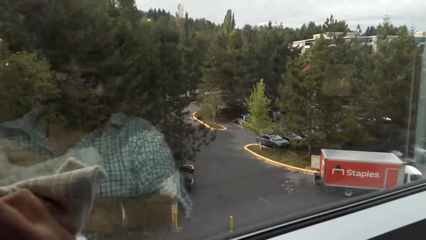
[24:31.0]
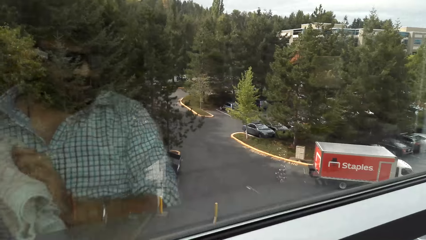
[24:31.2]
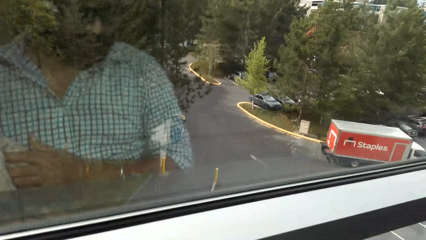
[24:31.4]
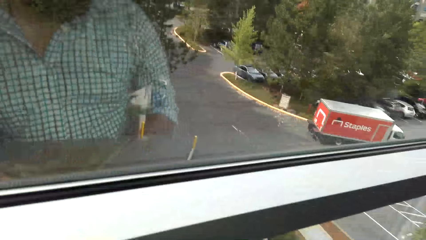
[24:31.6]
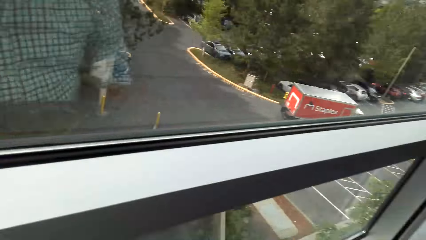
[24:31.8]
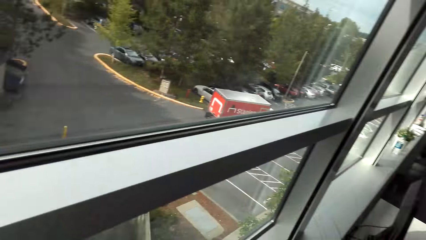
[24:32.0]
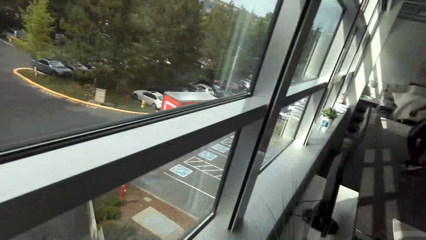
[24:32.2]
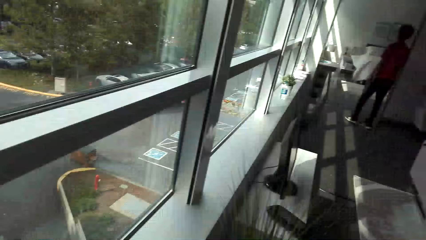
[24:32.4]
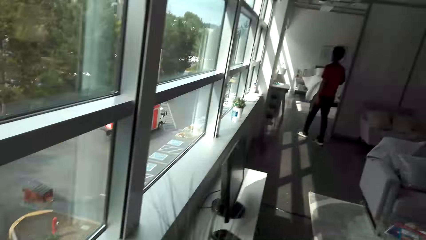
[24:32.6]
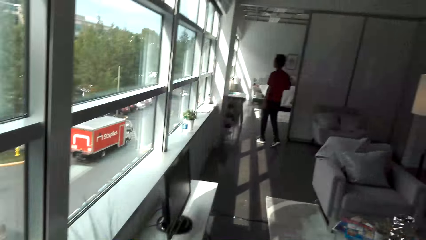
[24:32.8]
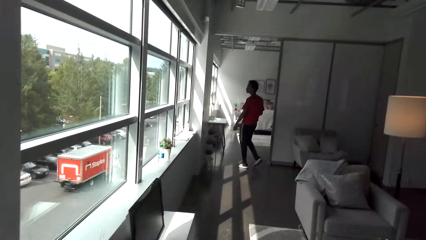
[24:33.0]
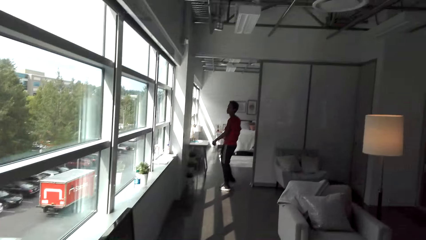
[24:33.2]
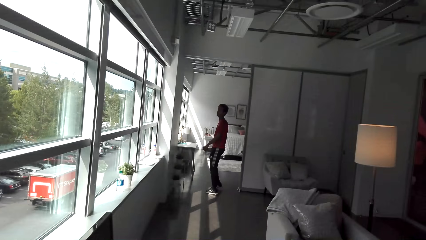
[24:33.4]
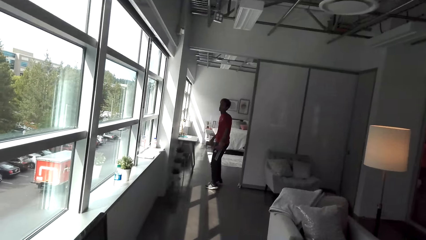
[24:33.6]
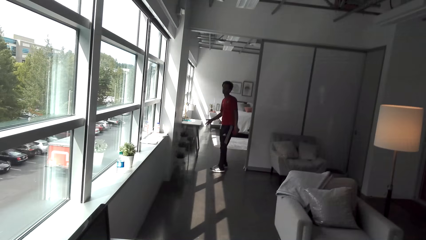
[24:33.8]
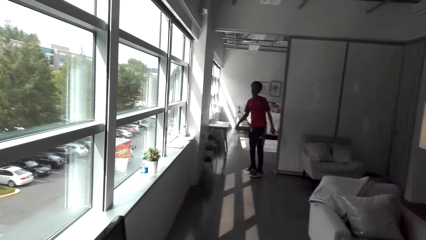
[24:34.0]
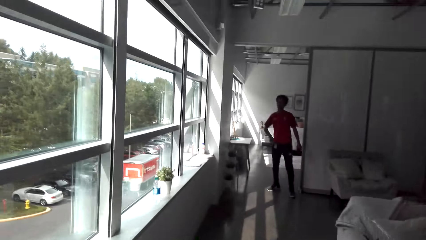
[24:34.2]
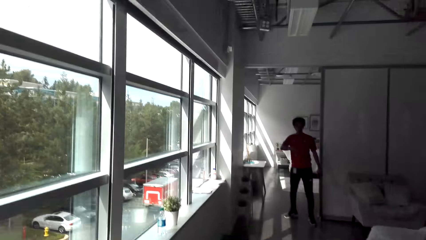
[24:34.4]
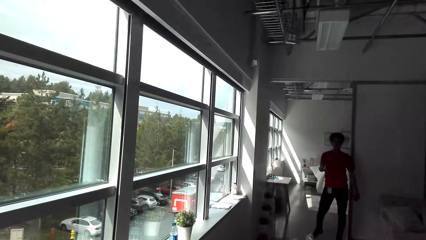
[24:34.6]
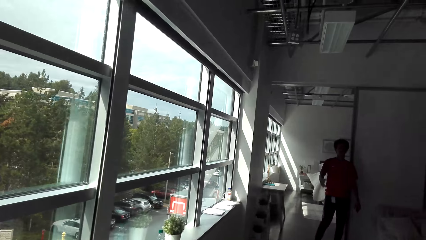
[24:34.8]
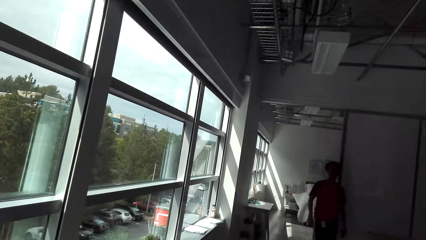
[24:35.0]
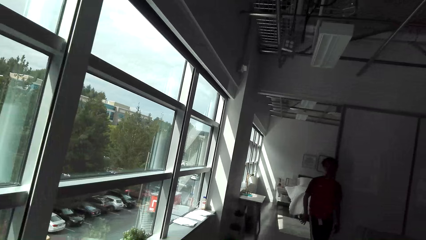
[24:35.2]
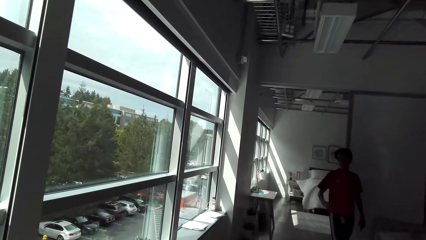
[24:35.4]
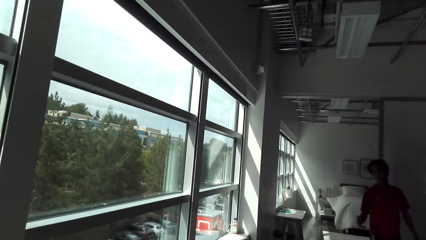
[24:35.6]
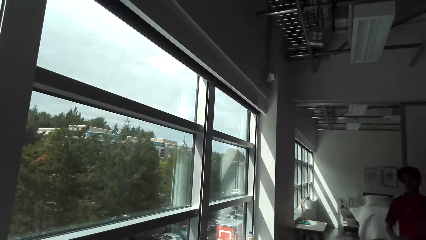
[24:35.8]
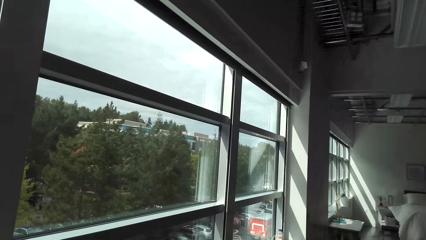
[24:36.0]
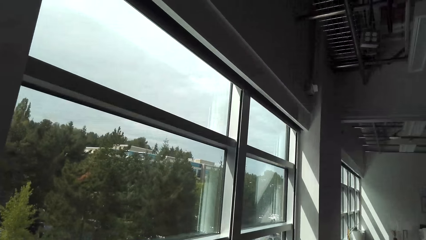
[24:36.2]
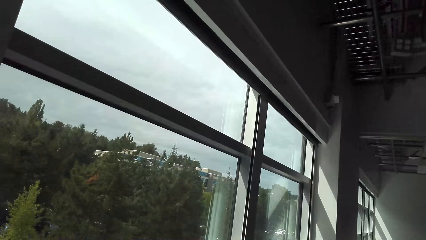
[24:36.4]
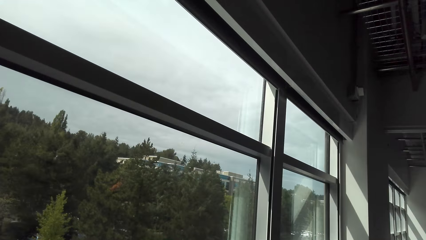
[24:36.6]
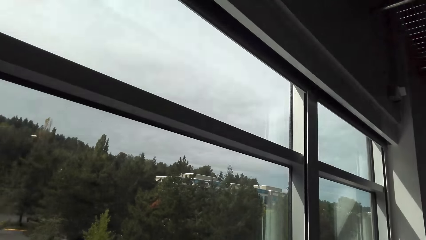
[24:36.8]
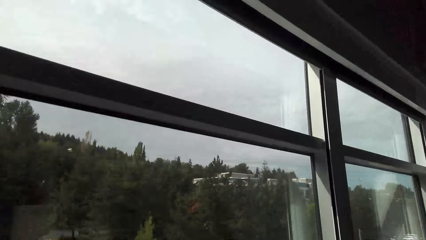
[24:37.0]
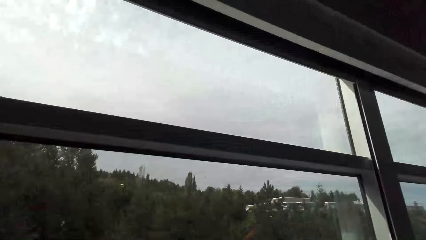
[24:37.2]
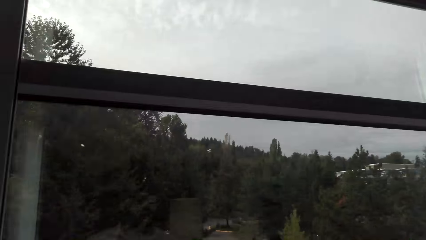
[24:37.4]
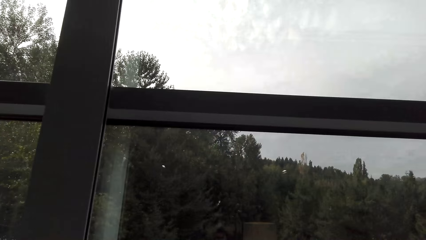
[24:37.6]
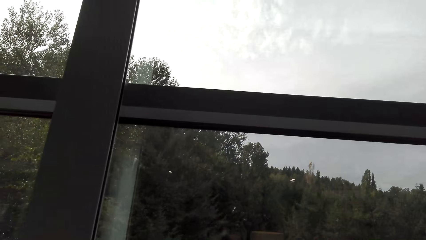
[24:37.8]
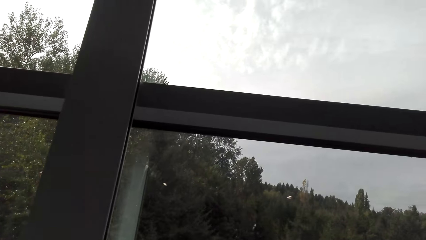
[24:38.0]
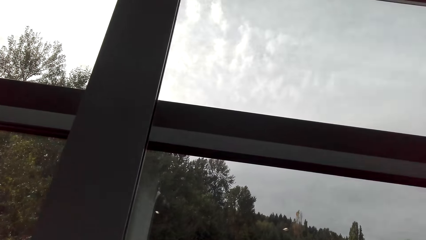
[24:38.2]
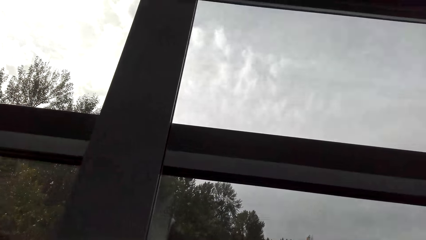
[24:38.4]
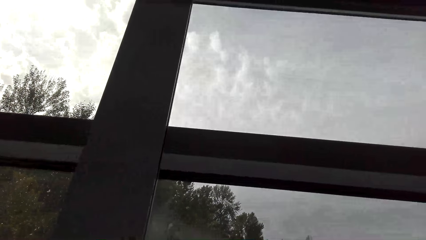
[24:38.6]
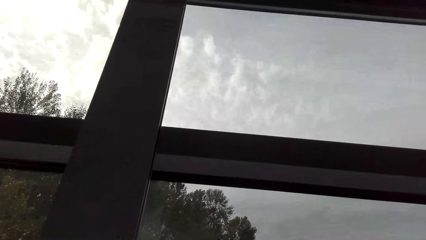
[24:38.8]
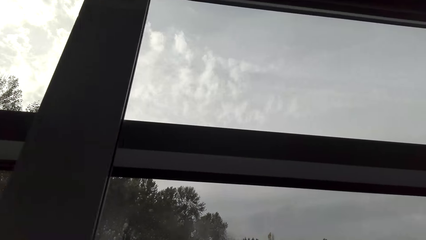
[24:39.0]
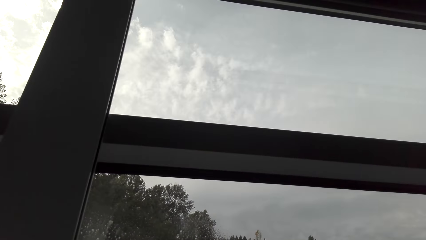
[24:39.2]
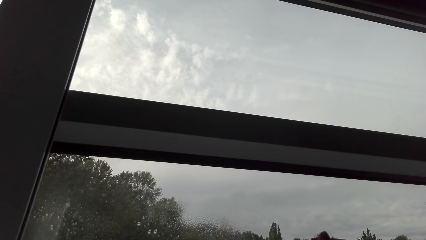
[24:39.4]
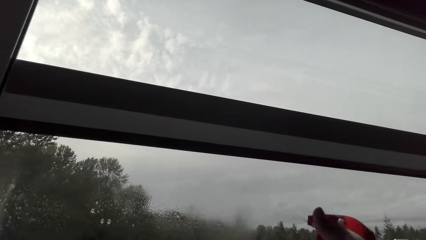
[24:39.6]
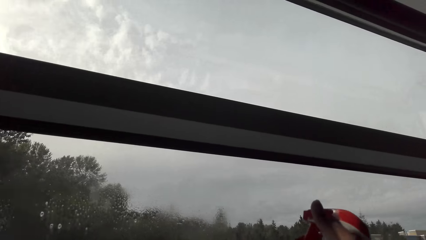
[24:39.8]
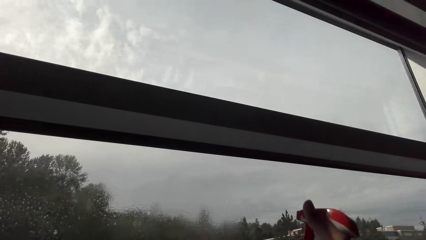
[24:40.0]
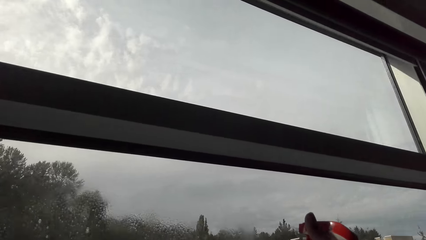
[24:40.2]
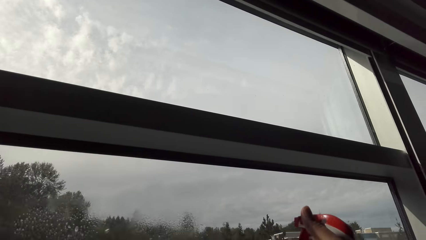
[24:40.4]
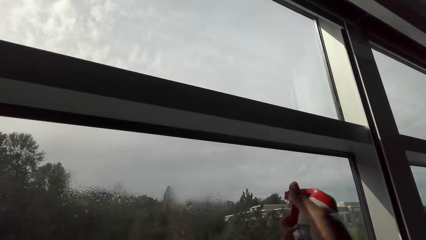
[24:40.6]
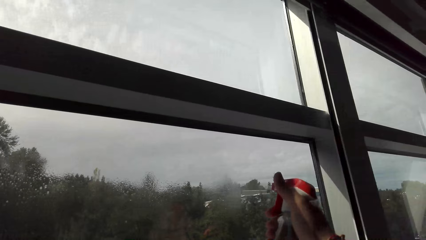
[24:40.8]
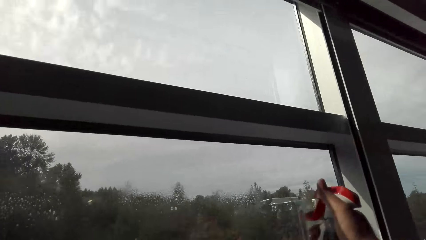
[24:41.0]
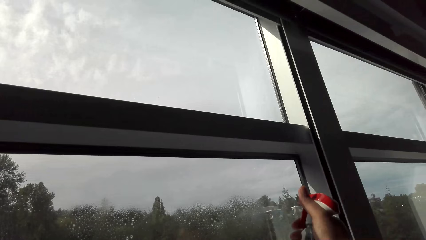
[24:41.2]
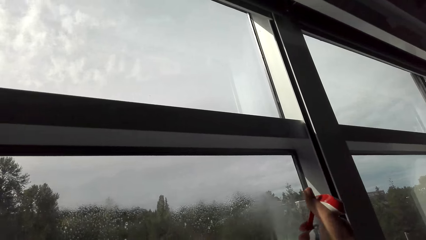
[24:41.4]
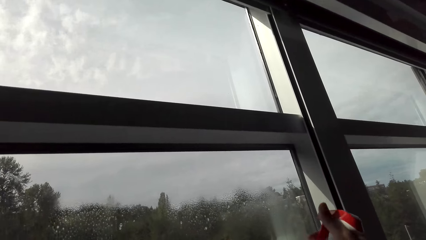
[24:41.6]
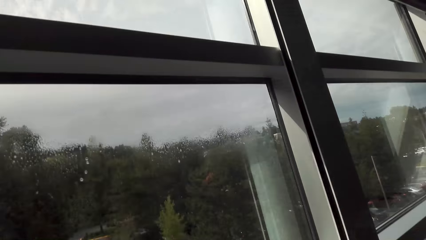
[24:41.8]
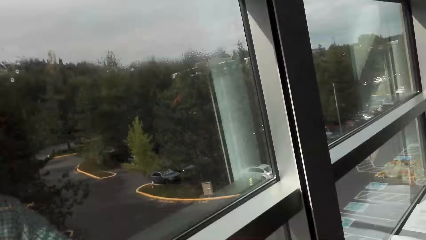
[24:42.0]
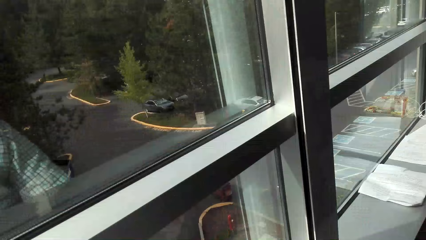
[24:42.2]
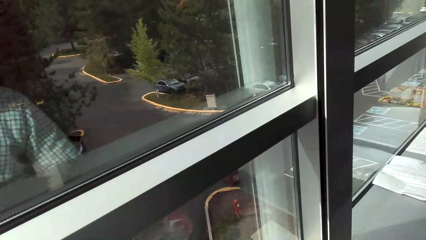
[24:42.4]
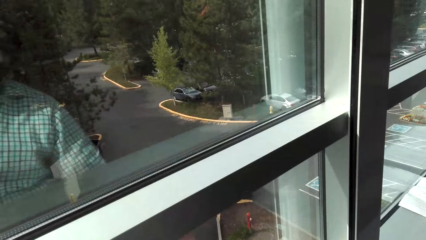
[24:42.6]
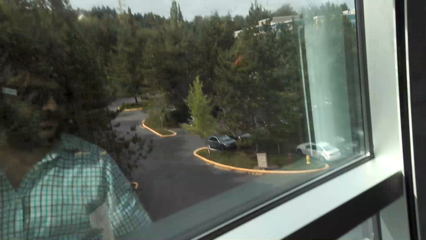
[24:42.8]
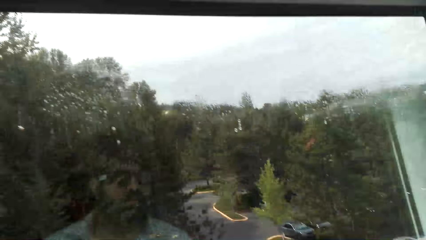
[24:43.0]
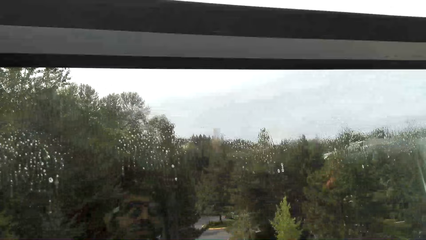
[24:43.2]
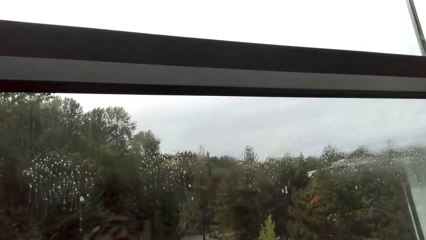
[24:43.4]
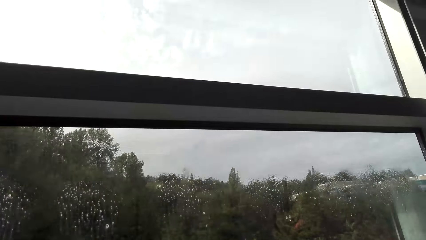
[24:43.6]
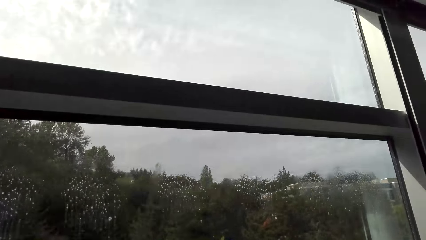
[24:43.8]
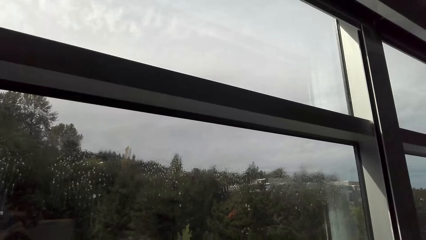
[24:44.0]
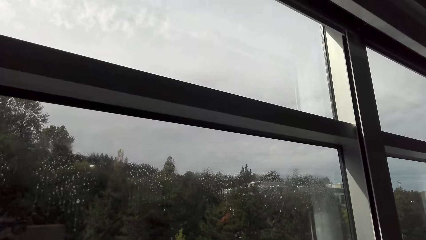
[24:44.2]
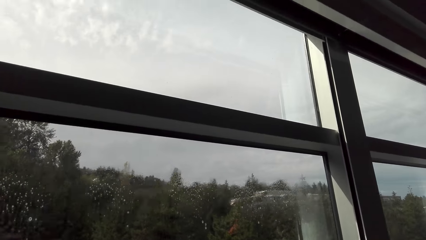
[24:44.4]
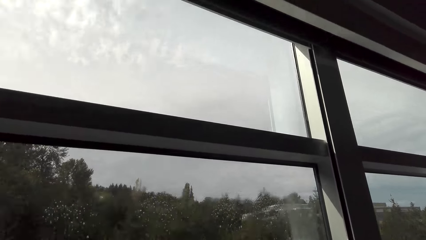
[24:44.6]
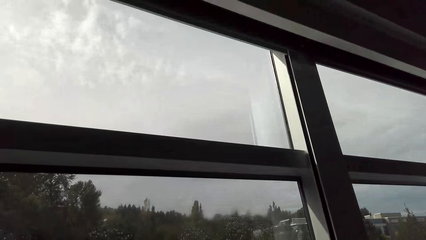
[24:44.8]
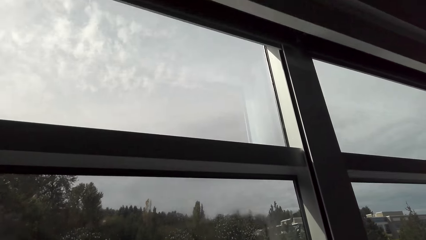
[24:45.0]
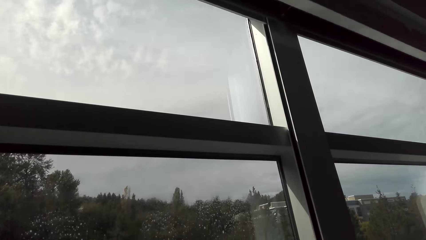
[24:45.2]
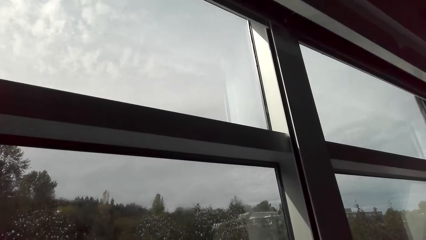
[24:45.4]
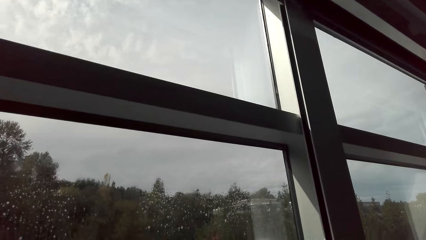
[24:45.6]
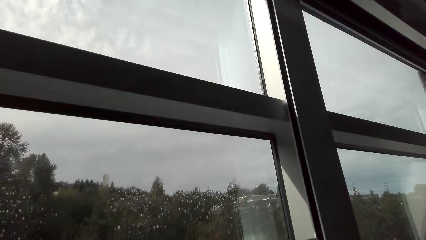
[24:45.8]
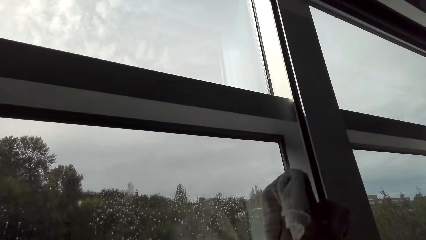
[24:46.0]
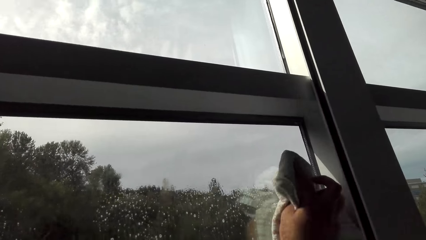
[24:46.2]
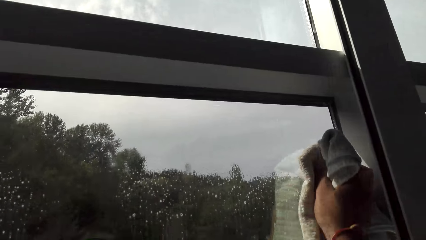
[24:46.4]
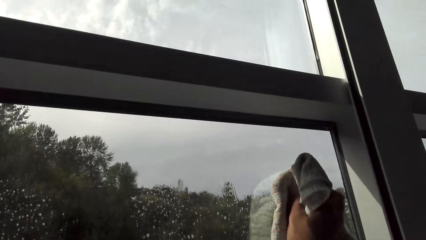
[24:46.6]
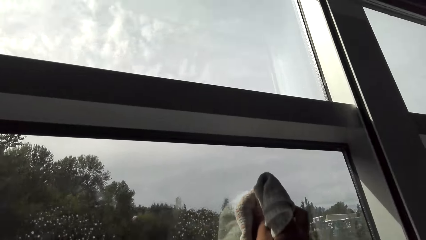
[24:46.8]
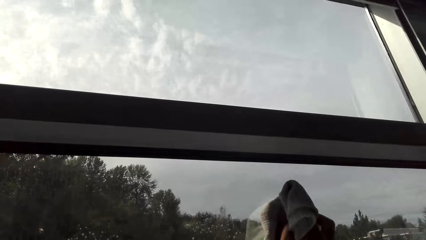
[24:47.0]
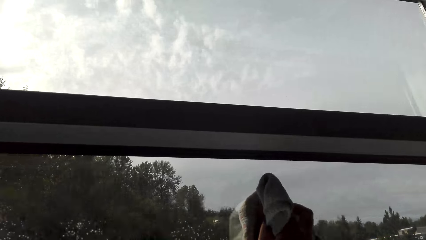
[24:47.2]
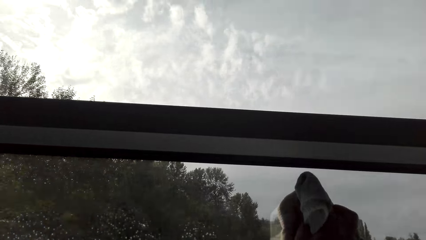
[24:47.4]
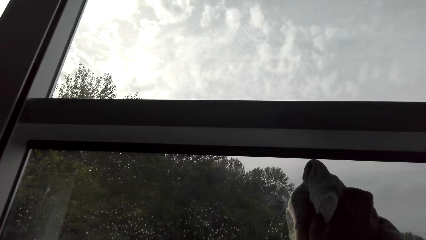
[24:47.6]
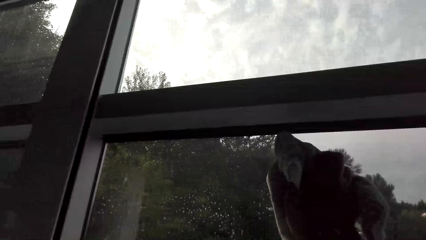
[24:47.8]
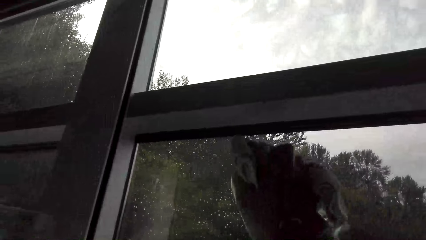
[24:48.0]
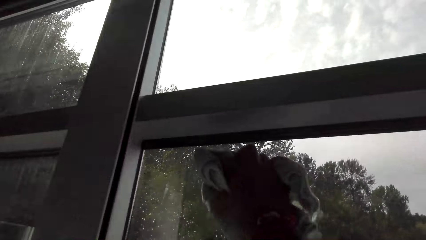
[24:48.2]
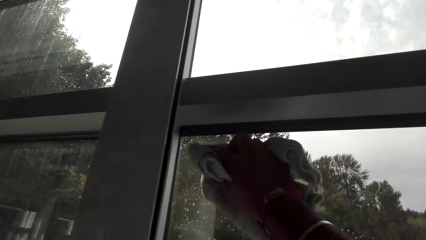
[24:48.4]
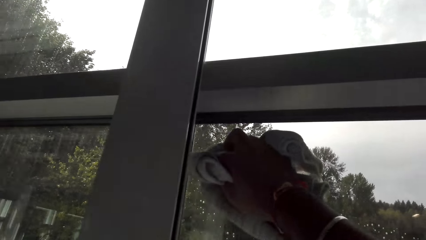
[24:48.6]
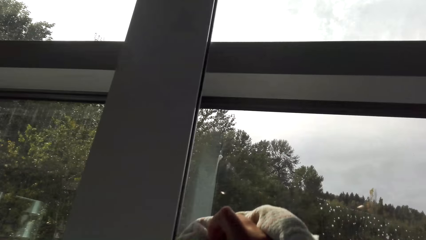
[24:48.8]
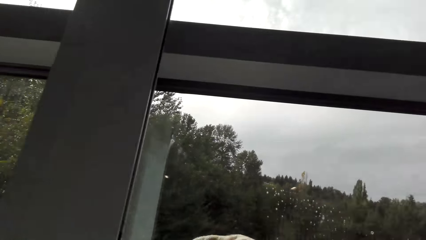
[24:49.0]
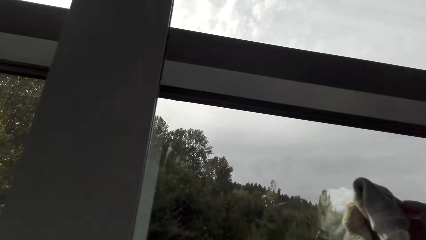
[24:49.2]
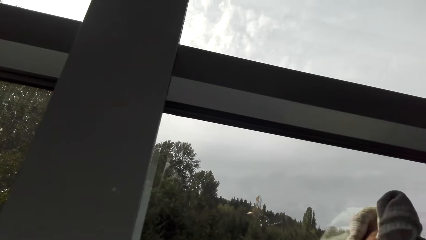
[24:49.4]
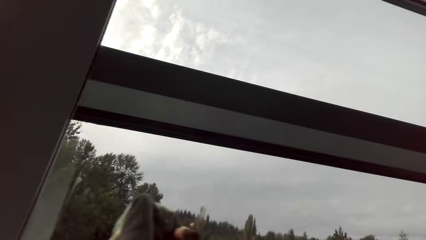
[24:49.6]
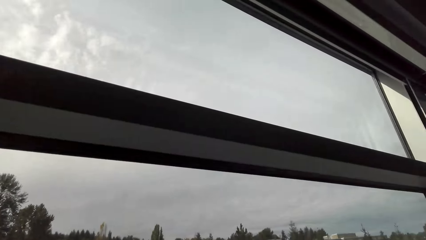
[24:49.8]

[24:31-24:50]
A man converses with the camera wearer on his way inside the room. The camera wearer walks along the window. They spray water or detergent on the window panes. They drop the water bottle on the window sill. They wipe the window panes with the towel.
